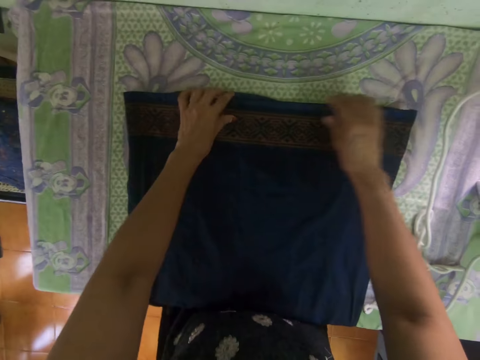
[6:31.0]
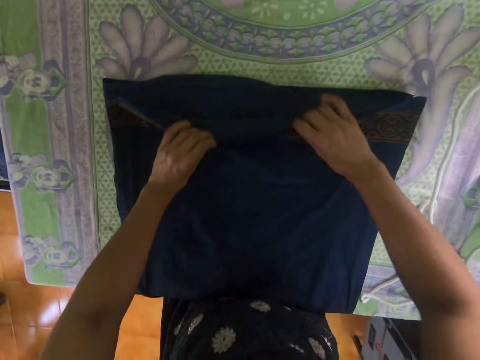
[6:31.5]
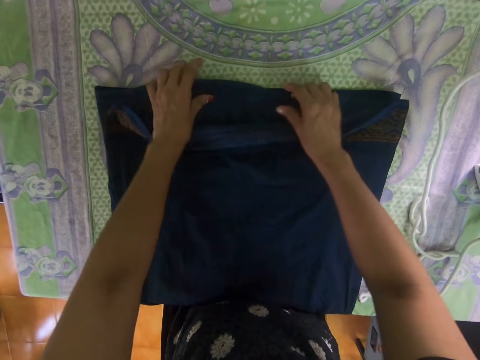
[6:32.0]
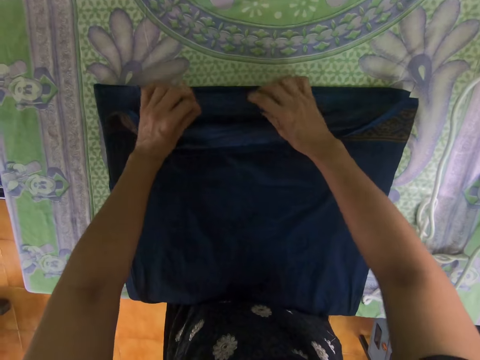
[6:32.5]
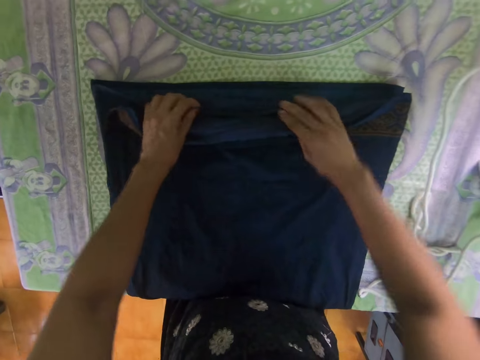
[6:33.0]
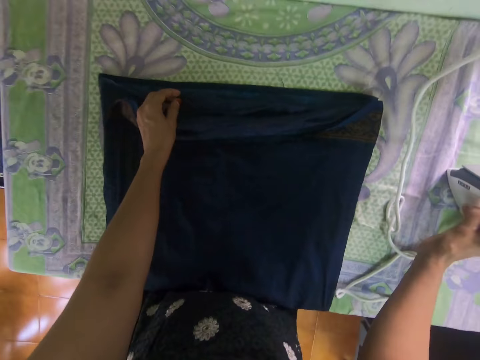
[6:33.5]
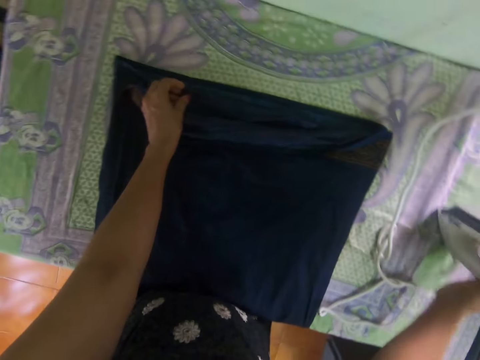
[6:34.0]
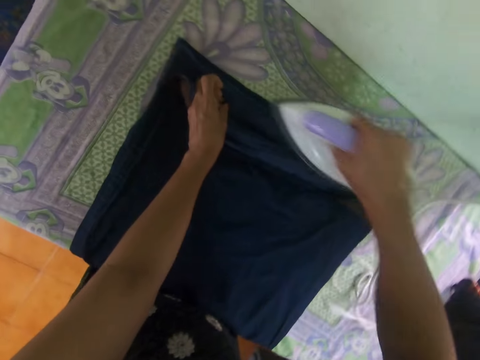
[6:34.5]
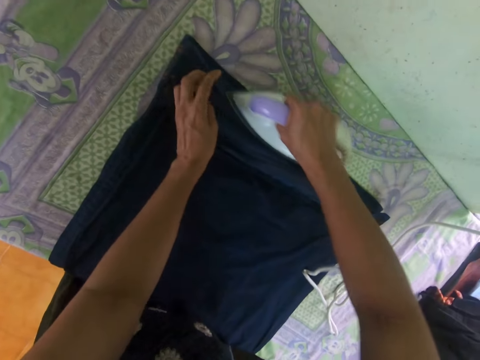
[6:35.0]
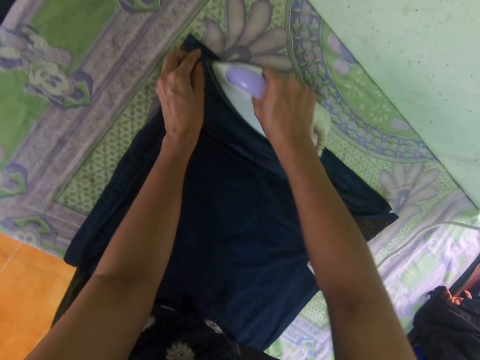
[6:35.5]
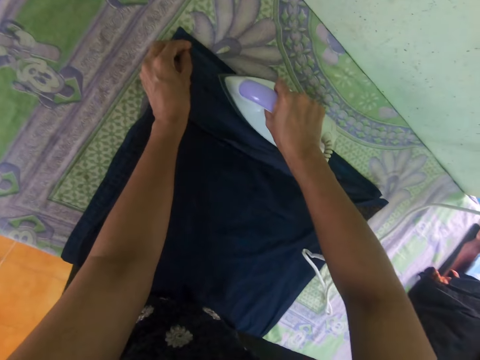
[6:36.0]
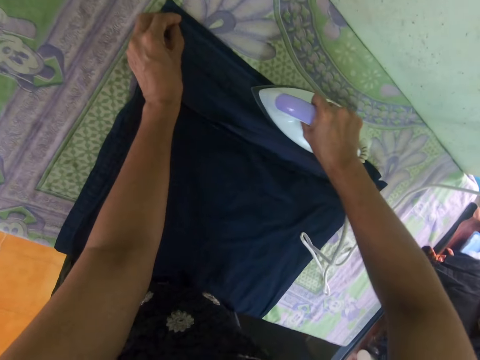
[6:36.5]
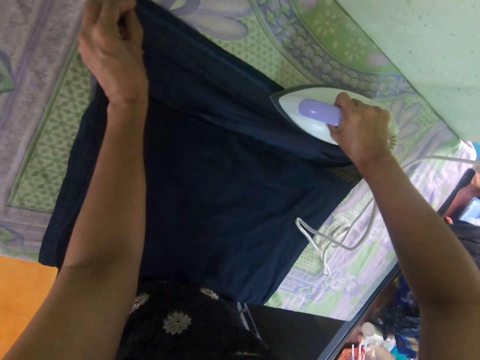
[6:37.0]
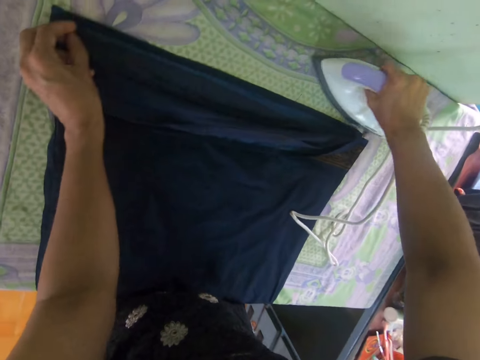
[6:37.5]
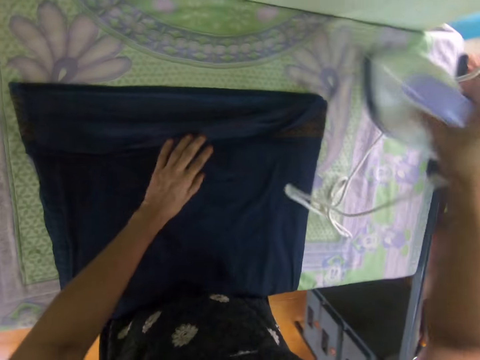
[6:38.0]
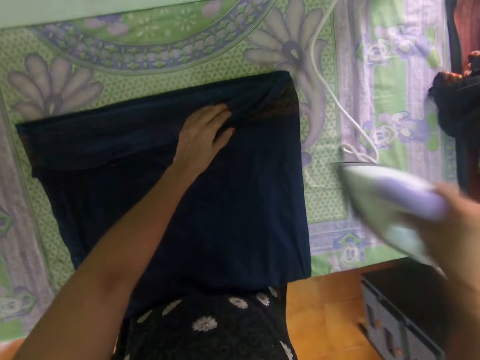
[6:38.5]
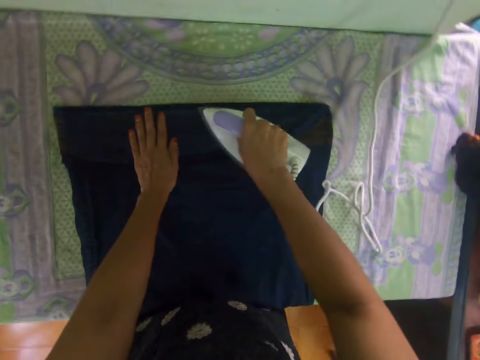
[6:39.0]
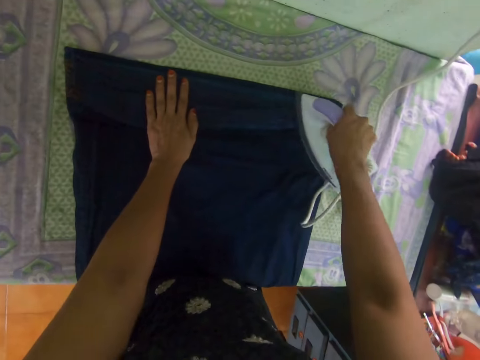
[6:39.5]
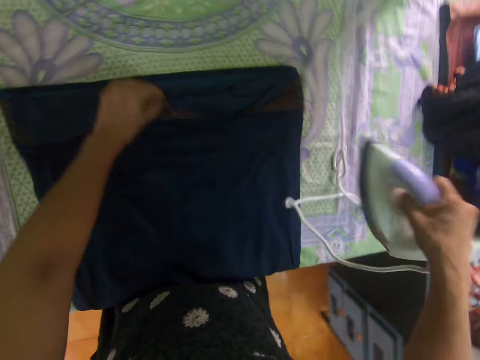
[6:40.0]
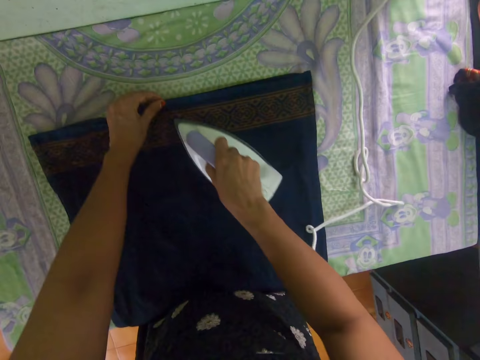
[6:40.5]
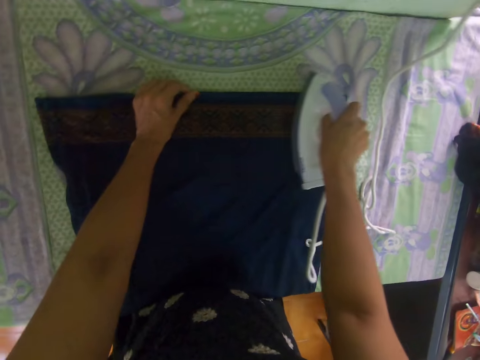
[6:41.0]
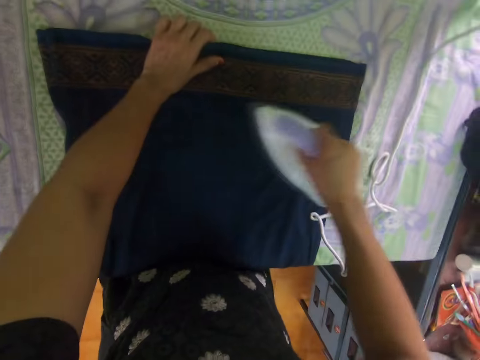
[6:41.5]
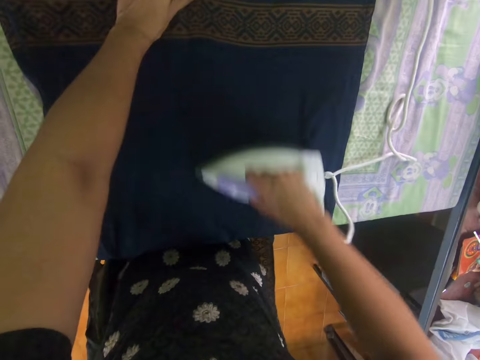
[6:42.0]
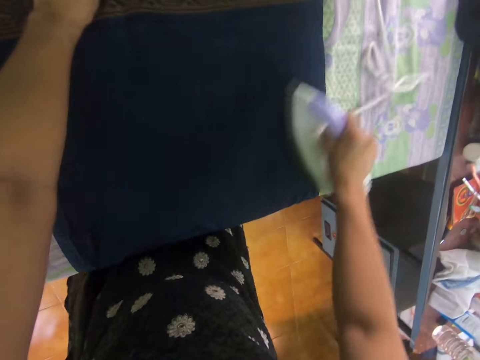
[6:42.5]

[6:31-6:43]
The camera wearer straightens the dress edges. They fold the cloth. They take the iron box. They iron the cloth.

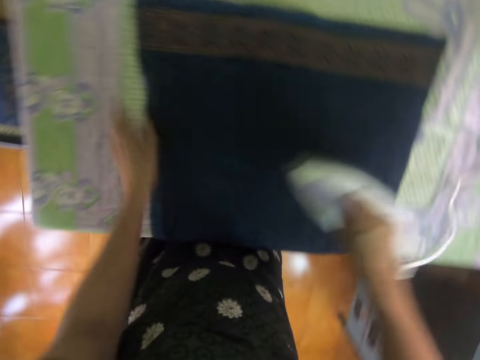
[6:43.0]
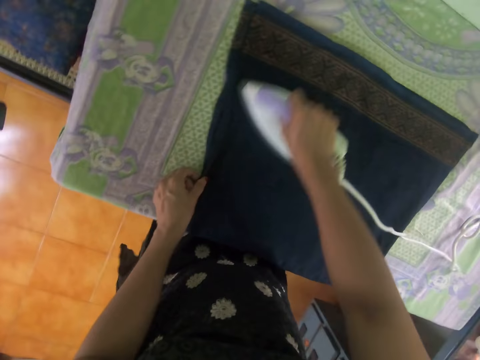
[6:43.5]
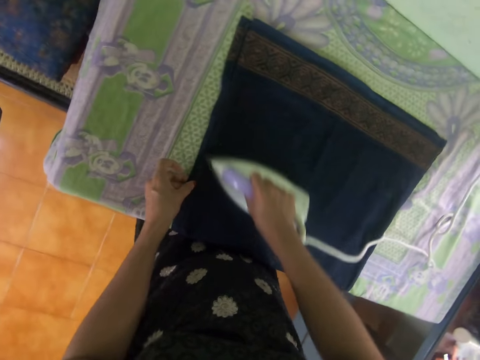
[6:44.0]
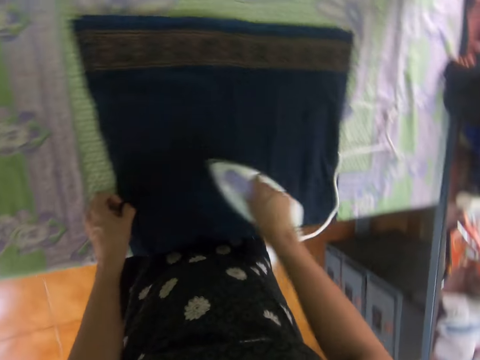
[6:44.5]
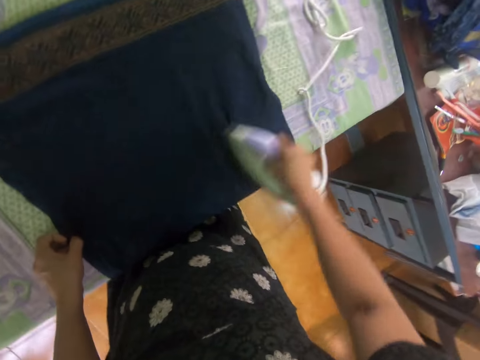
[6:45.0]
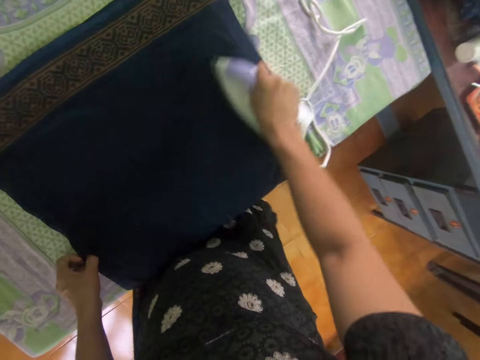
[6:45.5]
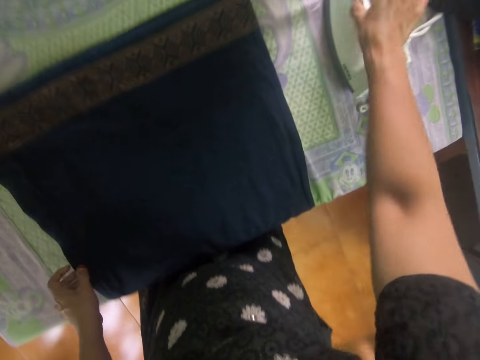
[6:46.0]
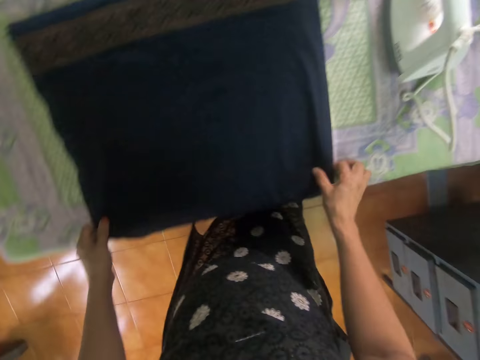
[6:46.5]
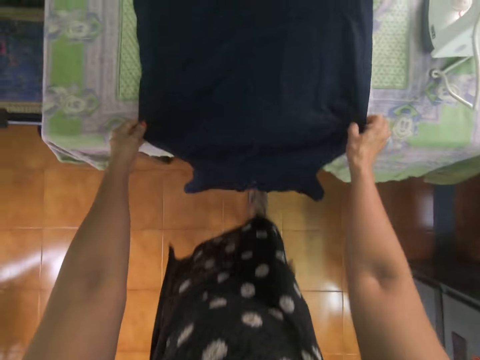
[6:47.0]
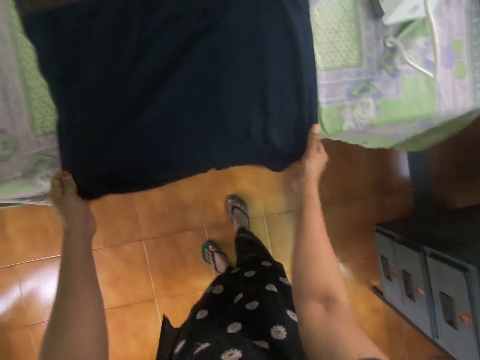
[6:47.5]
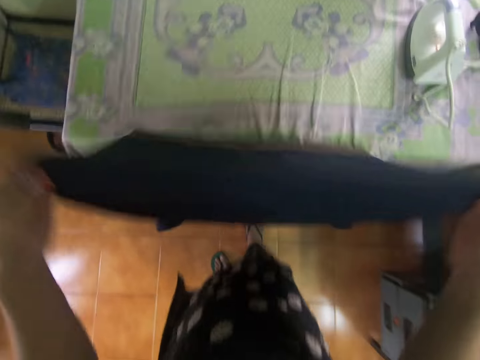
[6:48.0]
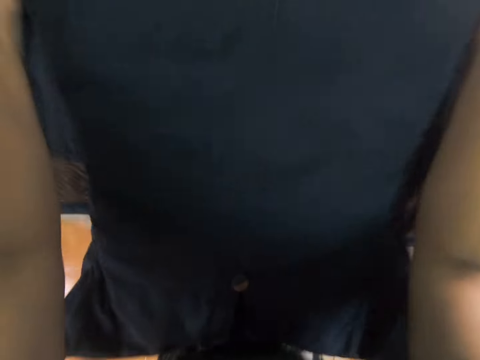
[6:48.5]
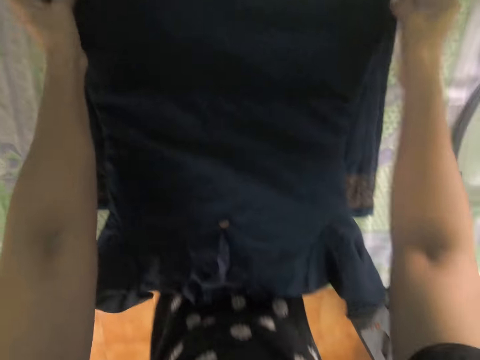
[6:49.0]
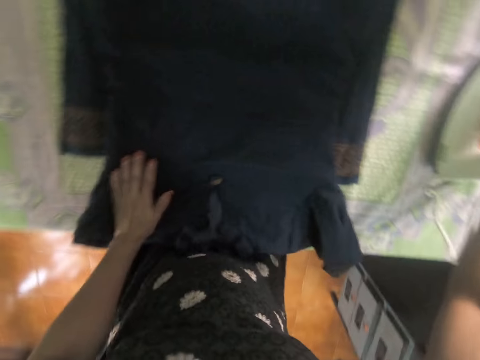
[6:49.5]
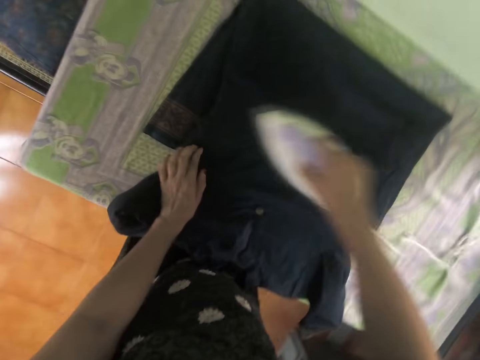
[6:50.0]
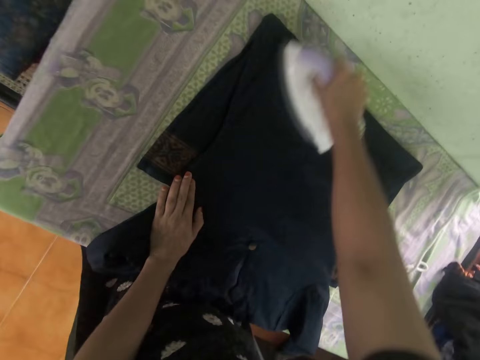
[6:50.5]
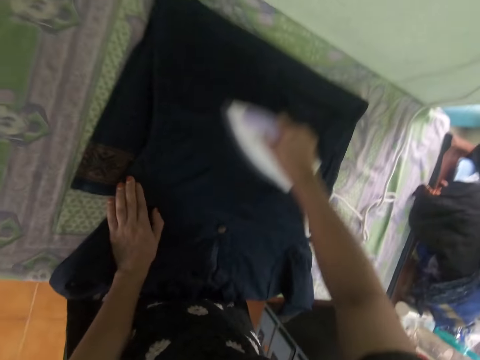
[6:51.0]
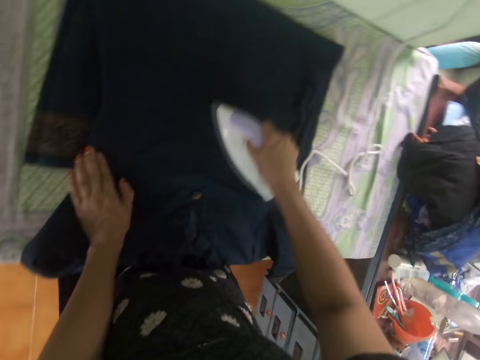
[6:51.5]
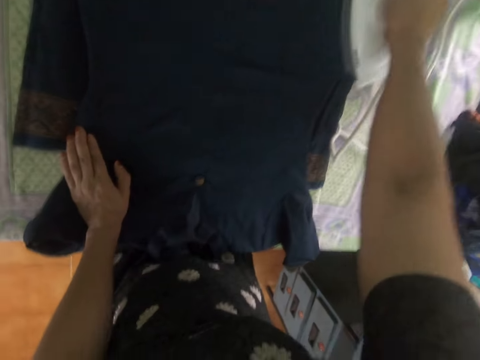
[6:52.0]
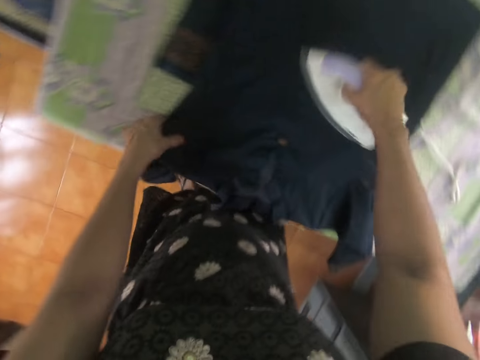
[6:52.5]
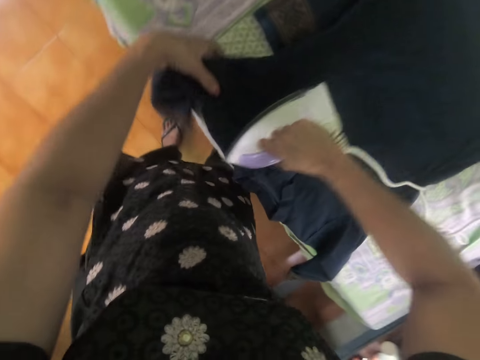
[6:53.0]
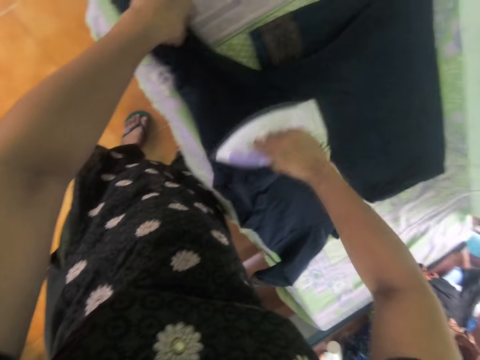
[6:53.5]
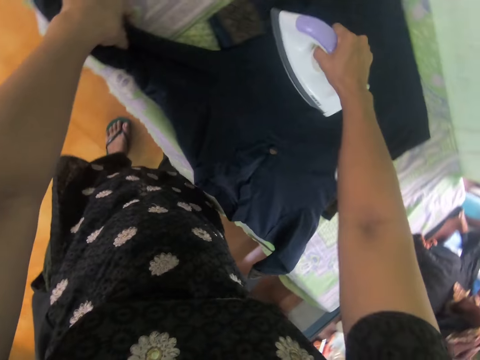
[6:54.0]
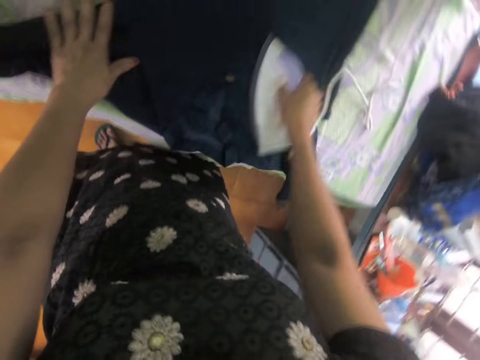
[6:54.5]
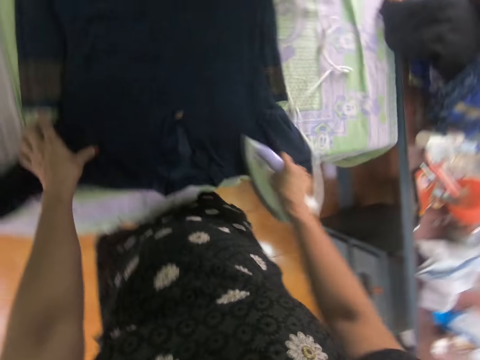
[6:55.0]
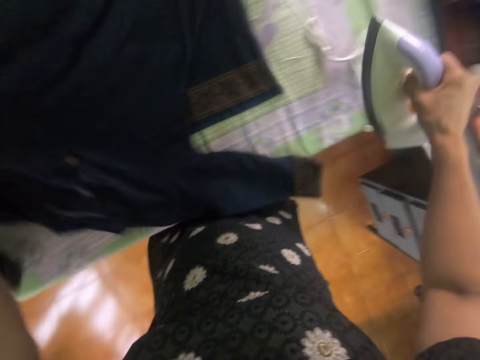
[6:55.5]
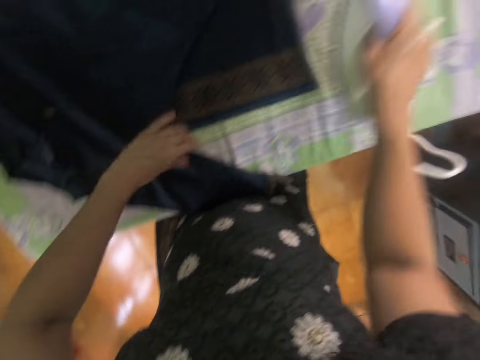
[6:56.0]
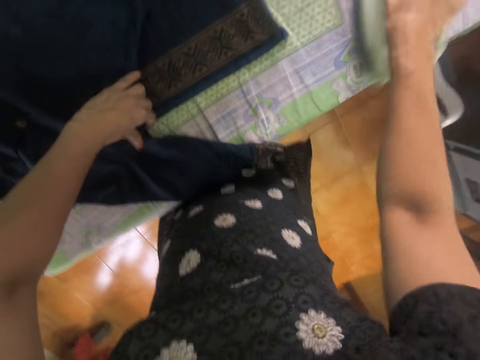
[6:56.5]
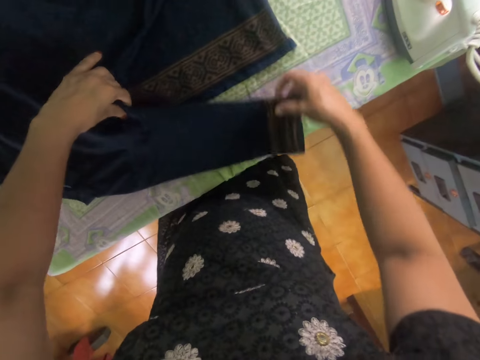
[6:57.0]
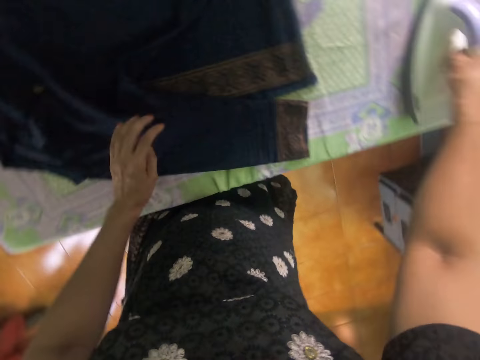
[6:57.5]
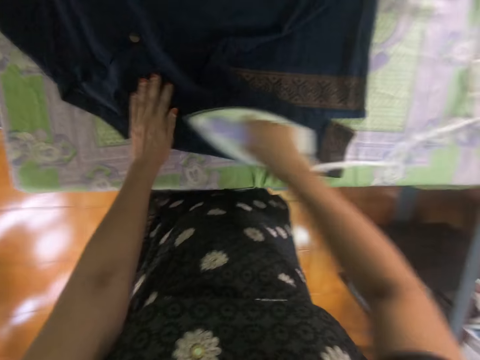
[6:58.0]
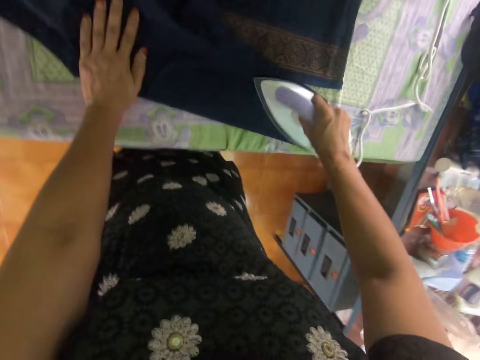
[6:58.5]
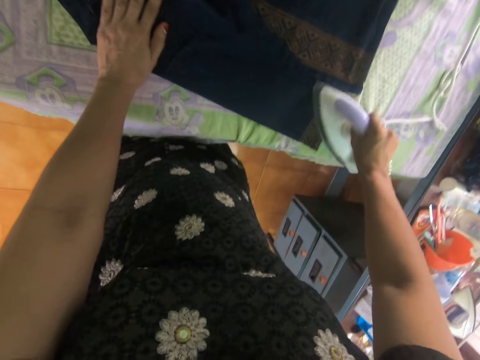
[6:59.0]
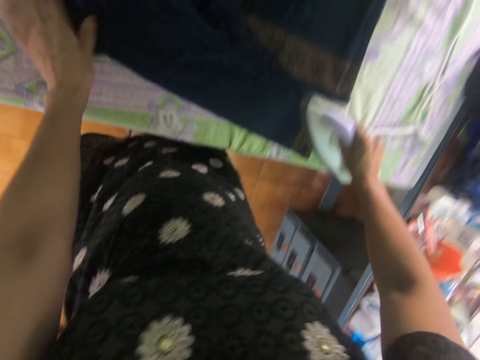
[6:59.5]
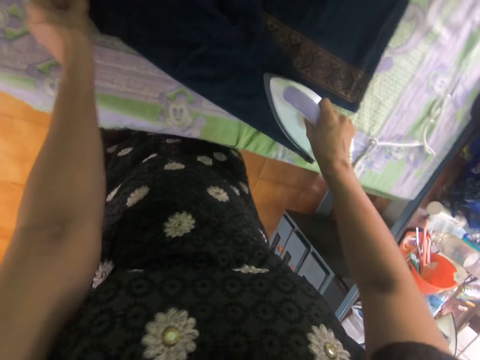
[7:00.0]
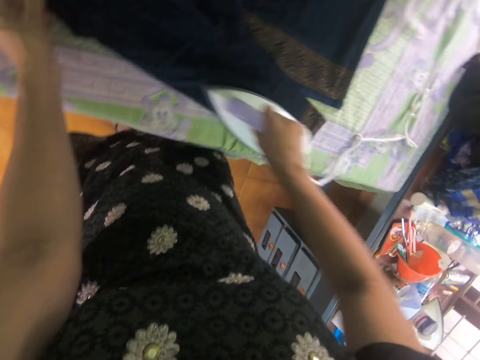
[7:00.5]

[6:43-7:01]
The camera wearer places the iron on the table. They put down the cloth. They lift up the cloth from the table. They put down the cloth on the table. They take the iron box. They iron the cloth. They move the iron aside. They lift the dress sleeve. They take the iron box from the table. They iron the cloth.
